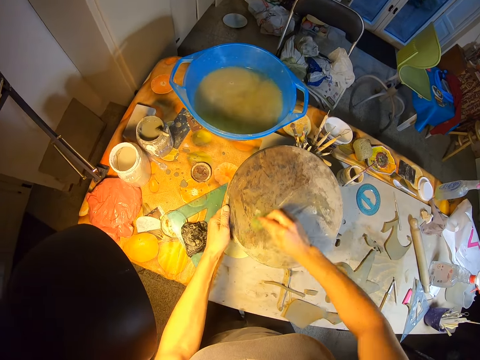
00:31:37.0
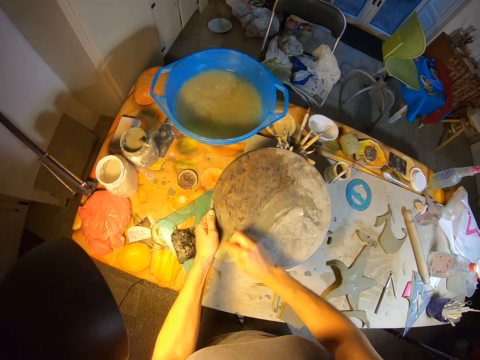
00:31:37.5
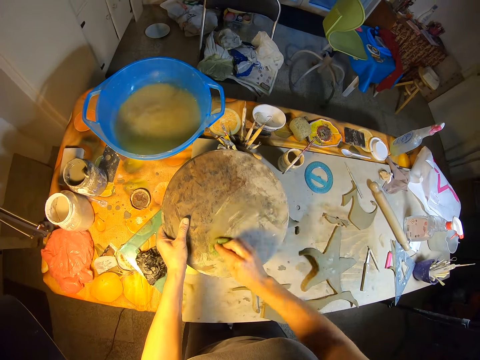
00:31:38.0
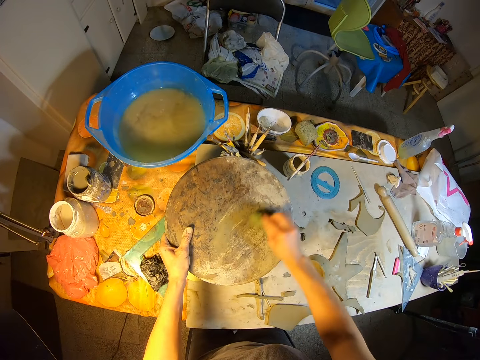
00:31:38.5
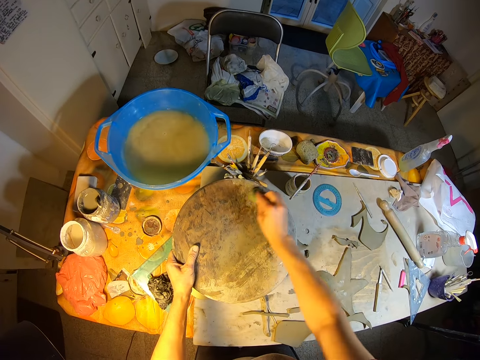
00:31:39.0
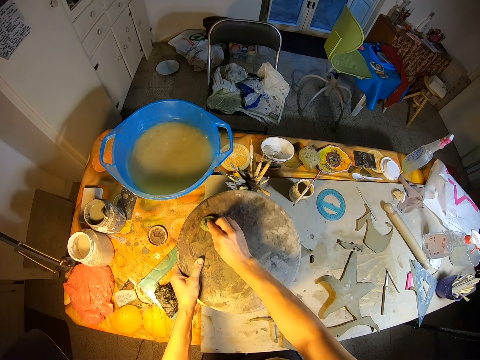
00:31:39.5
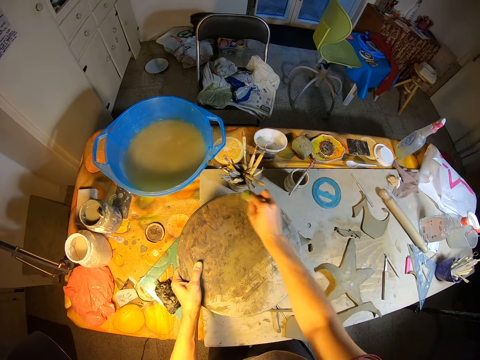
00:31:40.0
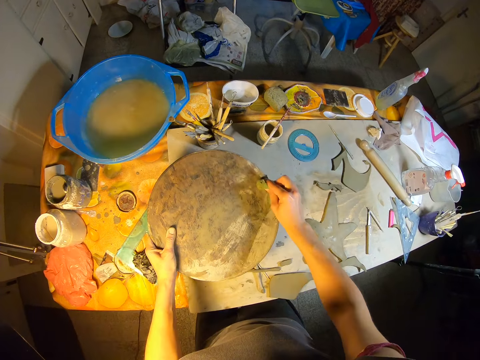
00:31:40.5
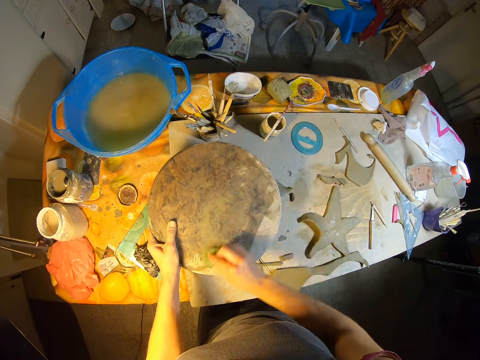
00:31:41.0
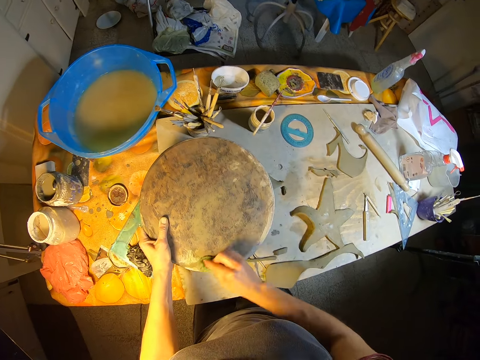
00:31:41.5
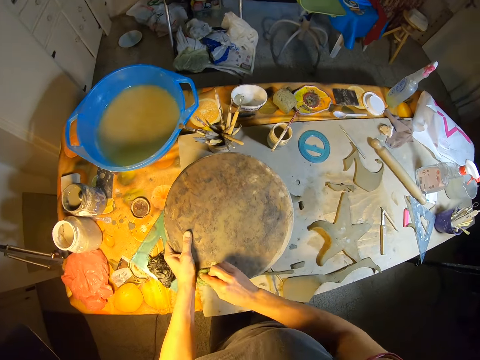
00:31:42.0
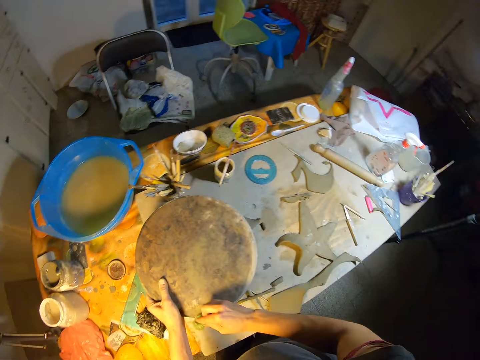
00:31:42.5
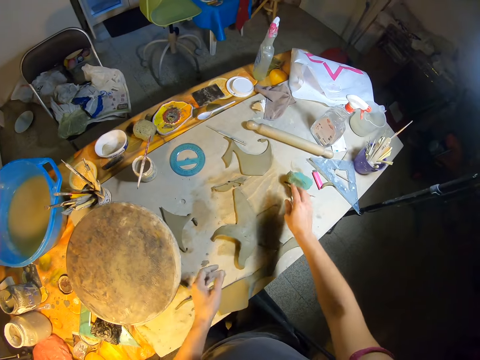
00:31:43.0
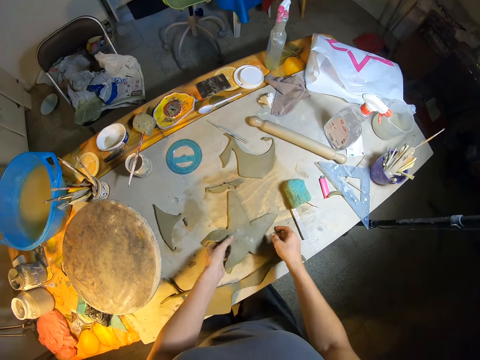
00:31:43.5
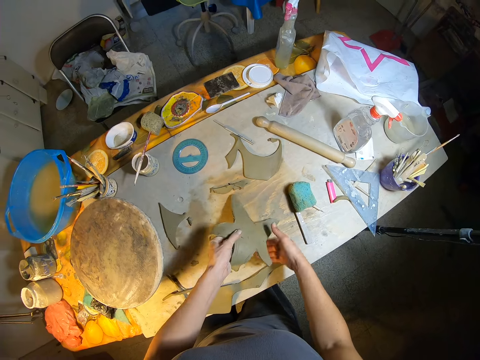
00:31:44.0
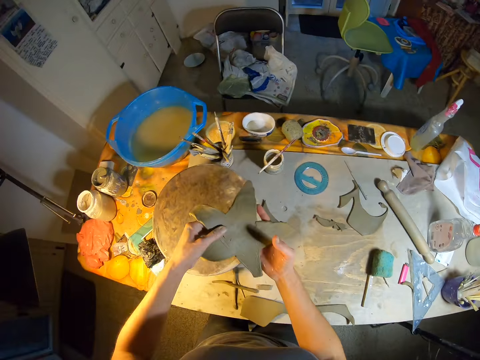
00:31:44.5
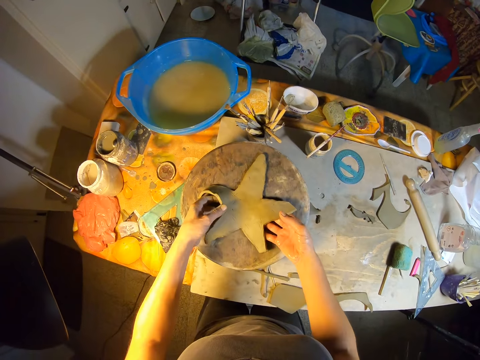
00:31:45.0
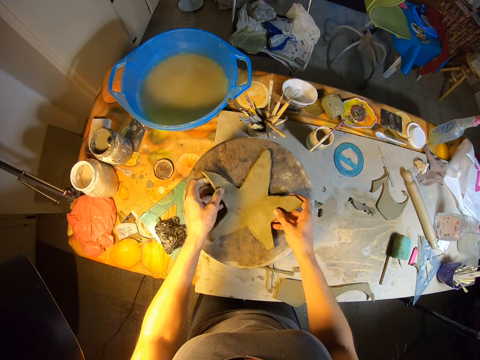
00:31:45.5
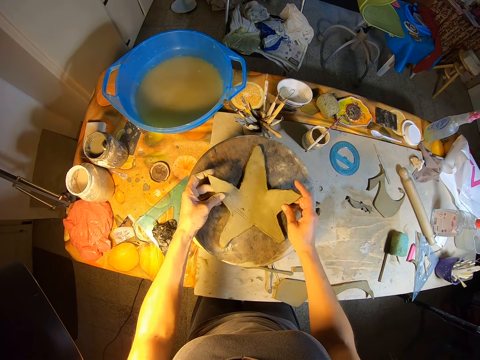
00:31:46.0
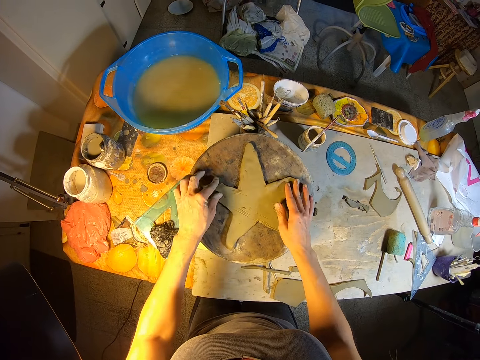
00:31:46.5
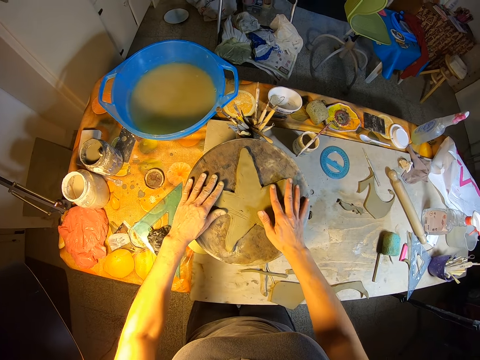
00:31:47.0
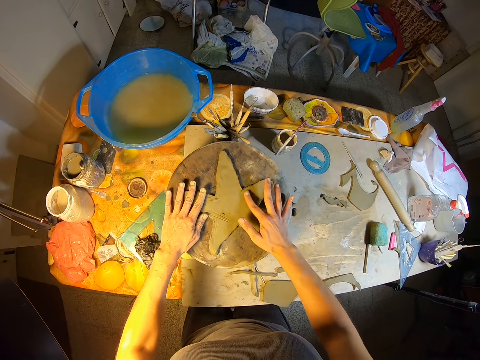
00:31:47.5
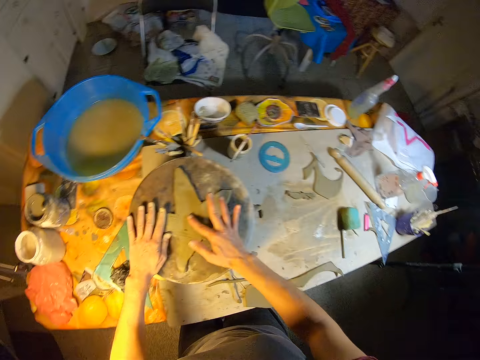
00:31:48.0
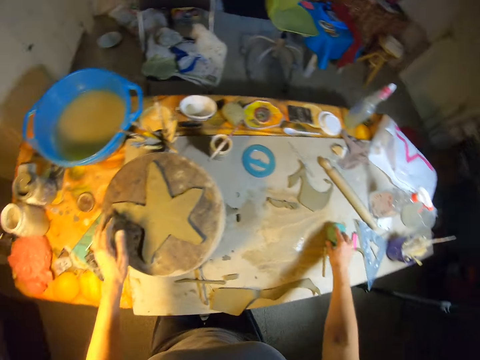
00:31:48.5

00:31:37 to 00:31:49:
The camera wearer drops the foam on the table with her right hand. She picks the craft piece or star mold from the table with both hands. She drops the craft piece on the wooden board on the stand on the table with both hands. She adjusts the star mold.

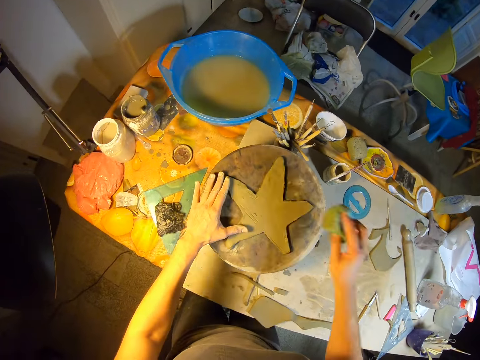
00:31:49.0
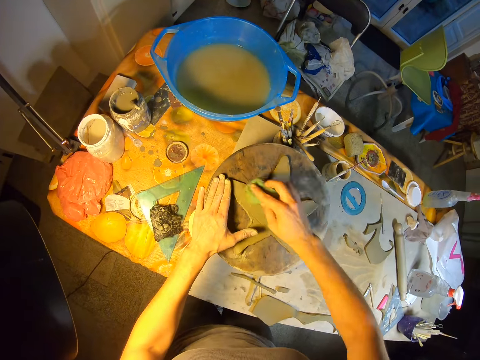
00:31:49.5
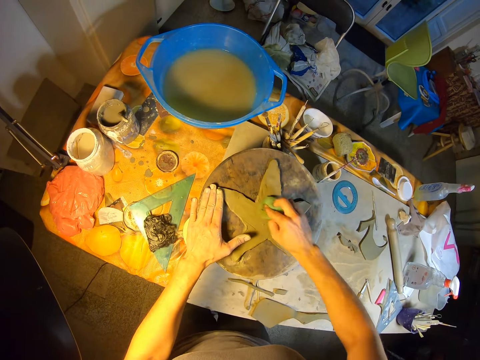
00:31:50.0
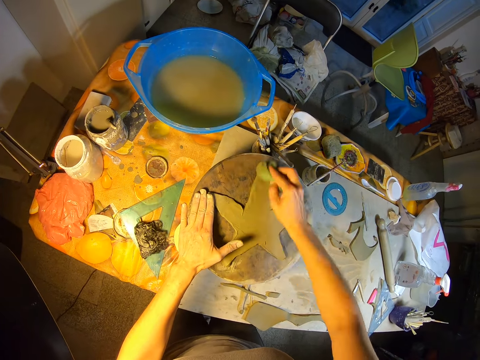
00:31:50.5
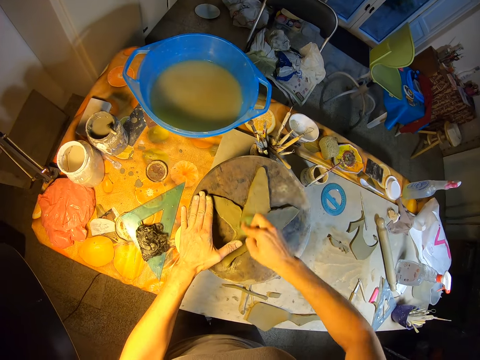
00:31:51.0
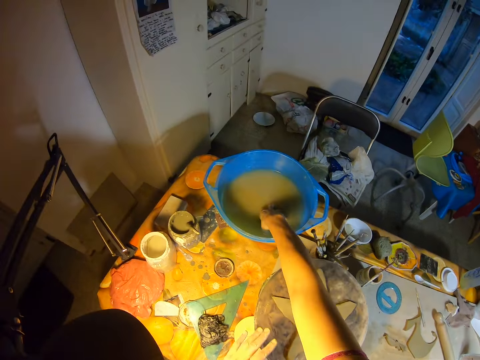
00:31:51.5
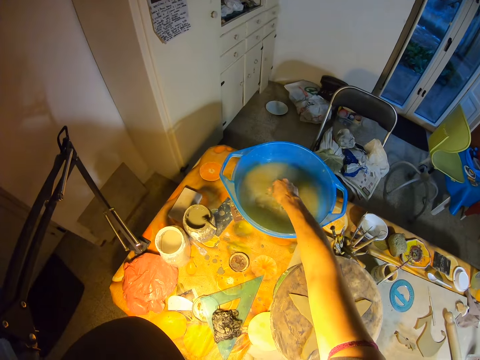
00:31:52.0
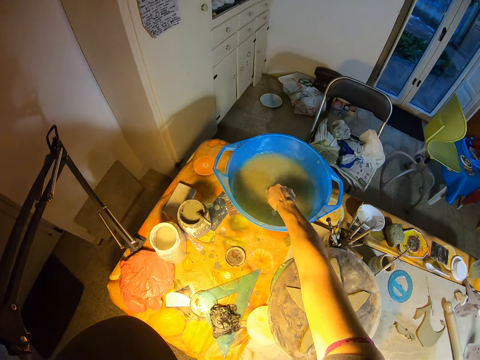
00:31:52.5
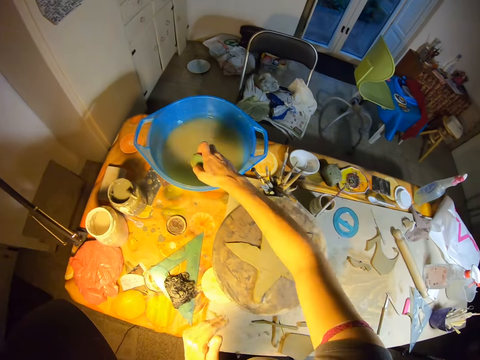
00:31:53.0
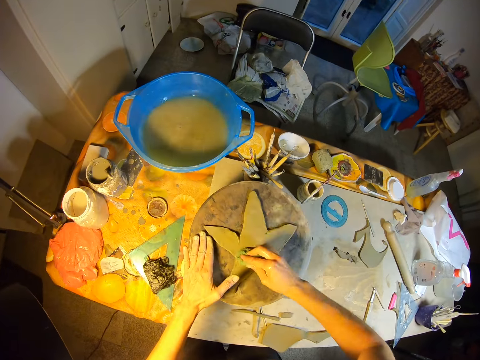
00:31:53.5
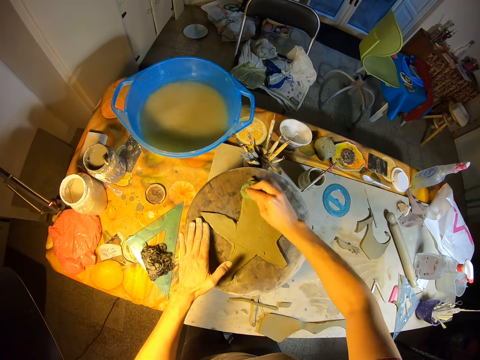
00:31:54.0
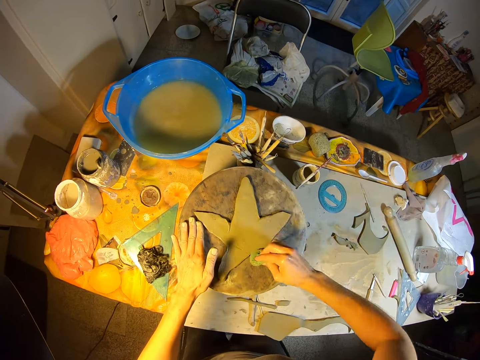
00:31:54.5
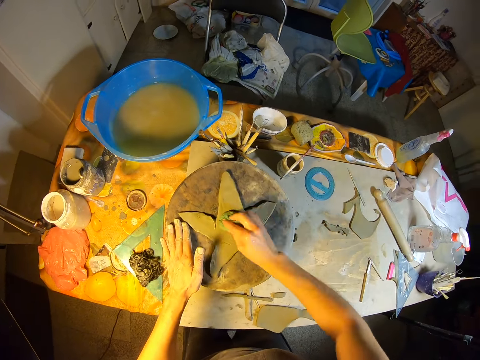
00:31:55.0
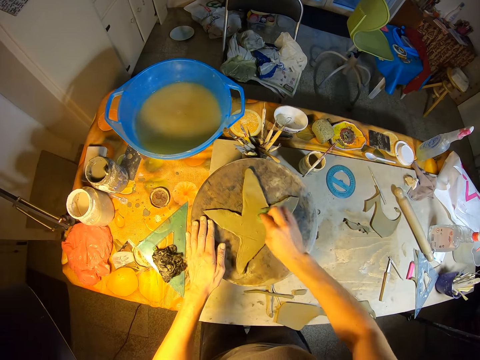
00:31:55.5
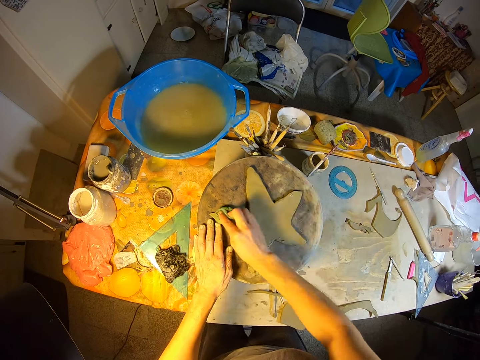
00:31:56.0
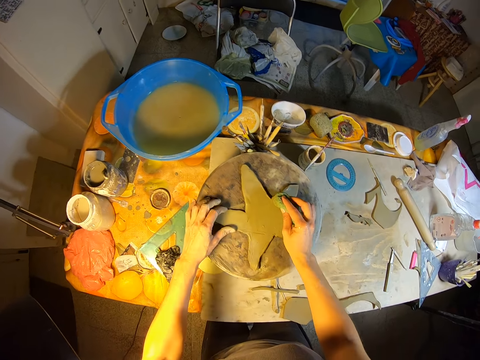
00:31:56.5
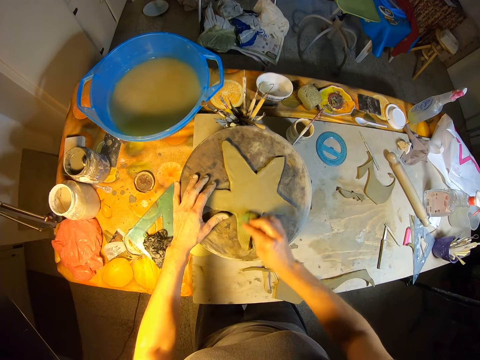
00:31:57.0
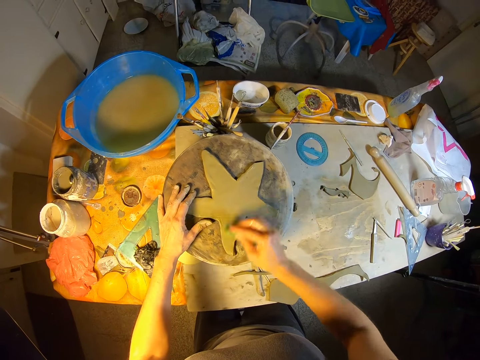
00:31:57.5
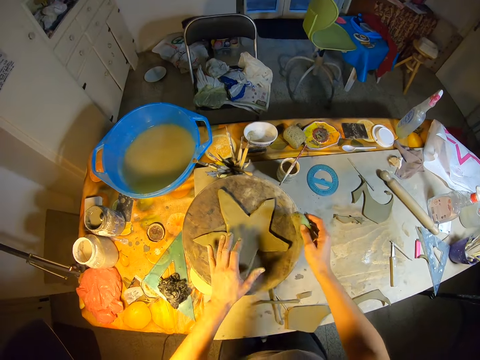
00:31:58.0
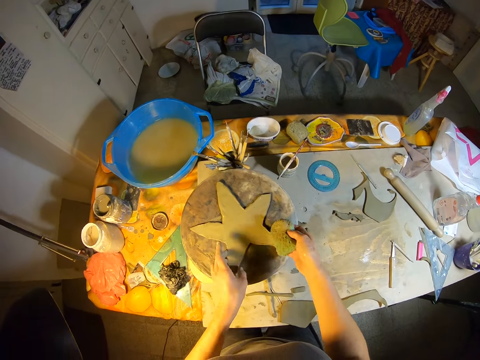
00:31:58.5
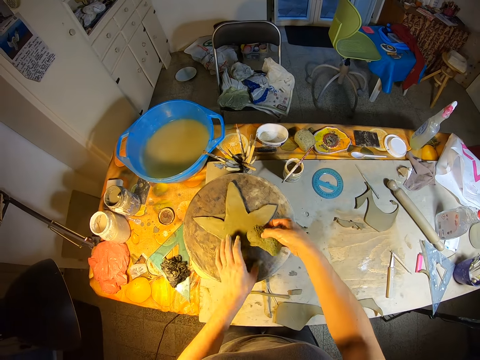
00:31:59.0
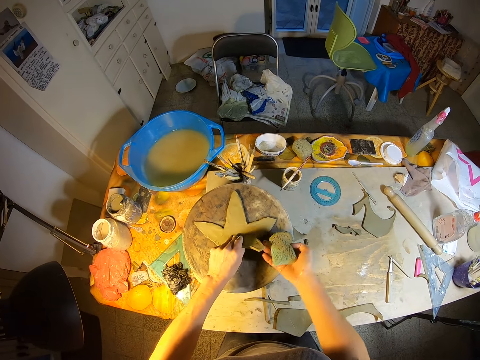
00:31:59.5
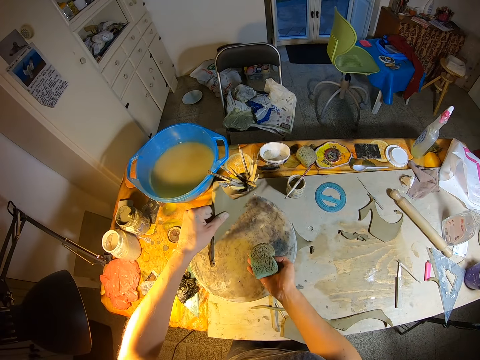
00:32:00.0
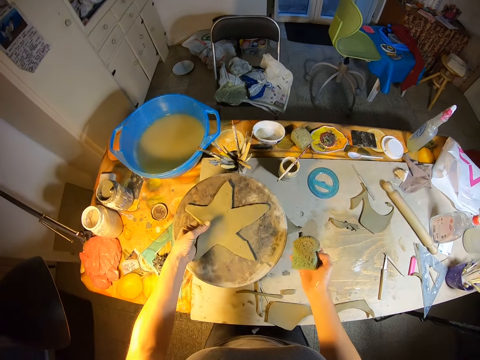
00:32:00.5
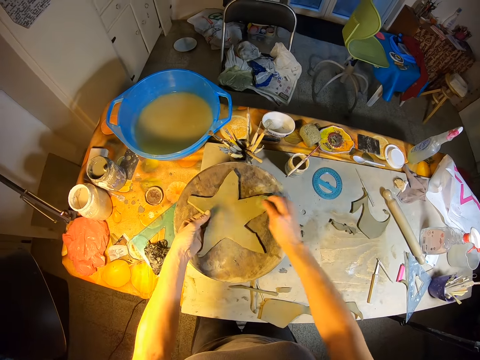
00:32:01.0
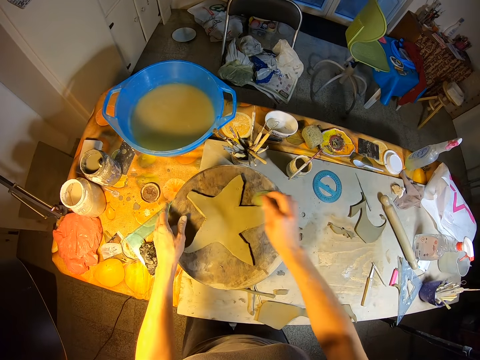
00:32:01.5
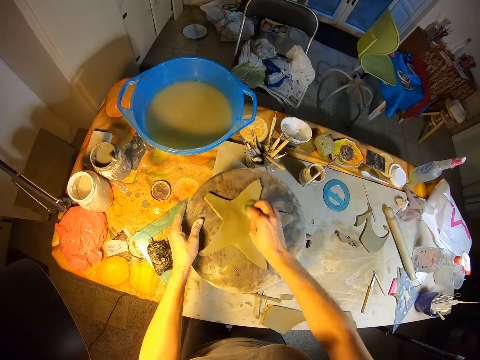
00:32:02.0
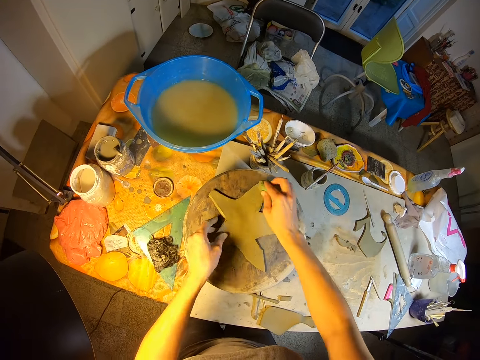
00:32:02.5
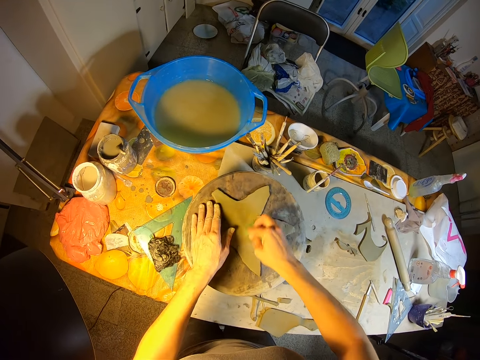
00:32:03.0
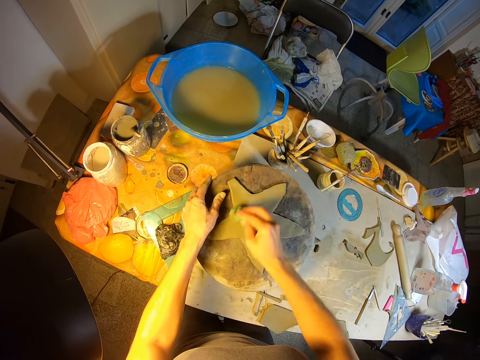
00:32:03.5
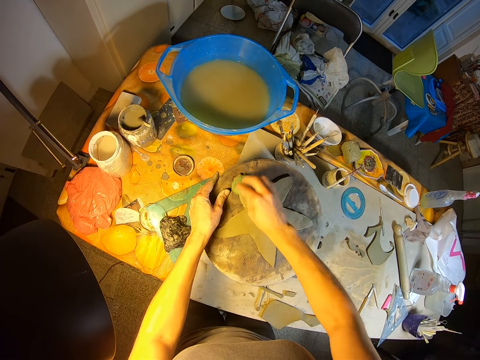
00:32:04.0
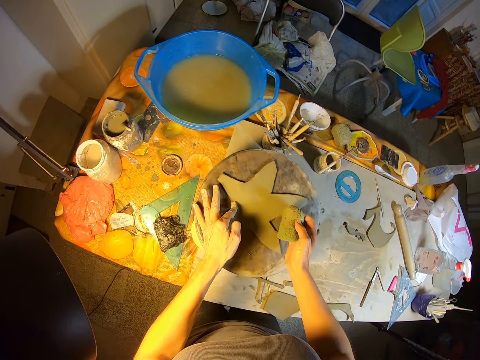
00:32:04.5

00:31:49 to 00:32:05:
The camera wearer holds the potter's wheel with her left hand. She picks a sponge. She wipes the clay mold on the potter's wheel with the sponge in her right hand. She dips the sponge in the bucket of water on the table with her right hand. She squeezes the sponge. She holds the potter's wheel on the table with her left hand and wipes the clay mold on the potter's wheel with the sponge in her right hand. She picks the clay mold from the potter's wheel with her left hand. She flips the clay mold with her left hand. She drops the clay mold on the potter's wheel with her left hand. She wipes the clay mold on the potter's wheel with the sponge in her right hand. She holds the potter's wheel on the table with her left hand.
